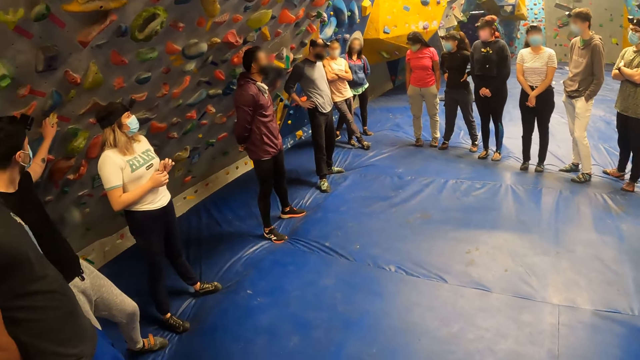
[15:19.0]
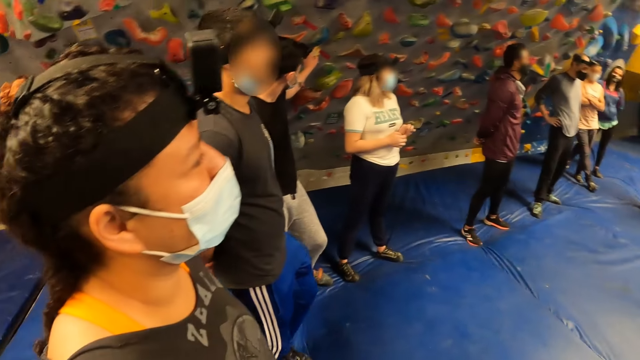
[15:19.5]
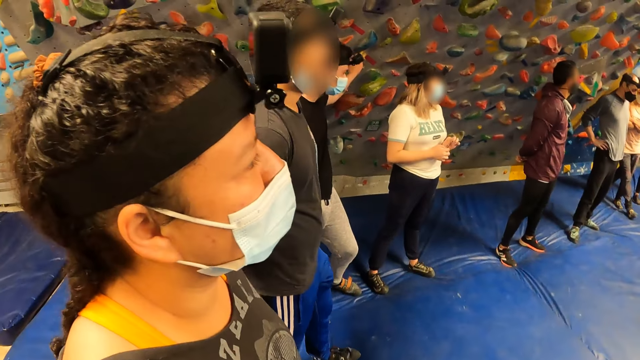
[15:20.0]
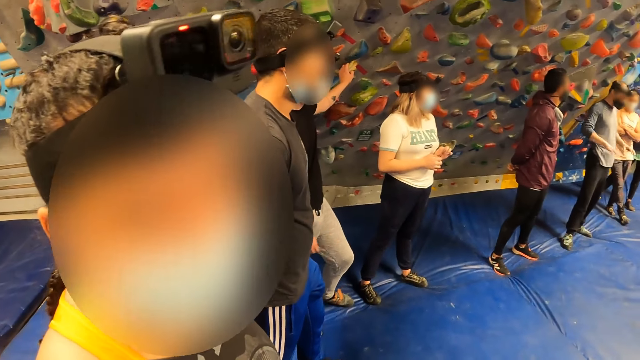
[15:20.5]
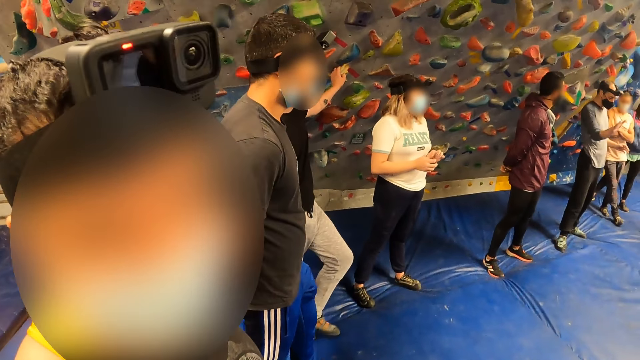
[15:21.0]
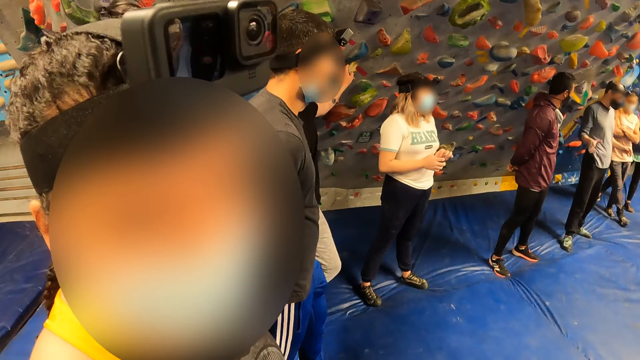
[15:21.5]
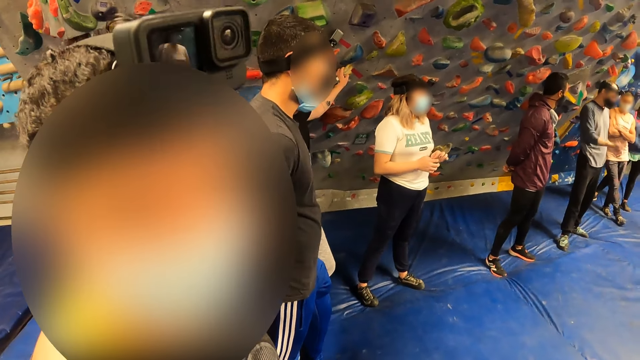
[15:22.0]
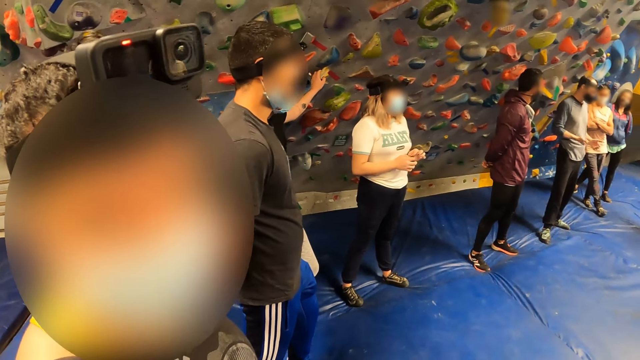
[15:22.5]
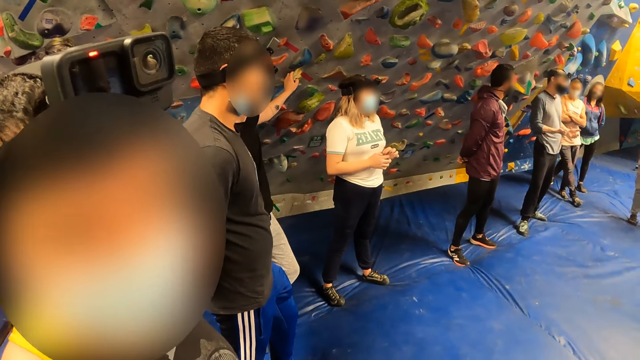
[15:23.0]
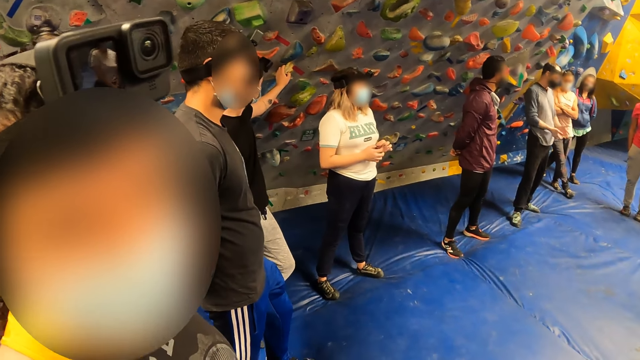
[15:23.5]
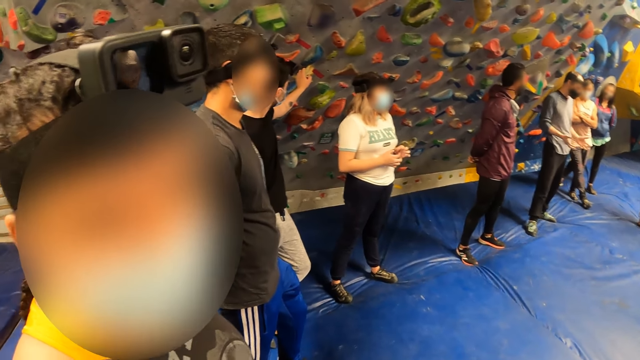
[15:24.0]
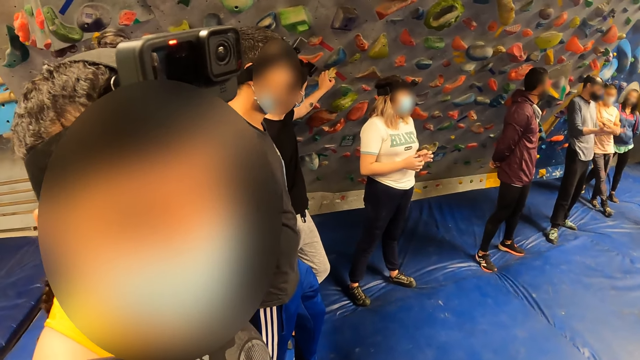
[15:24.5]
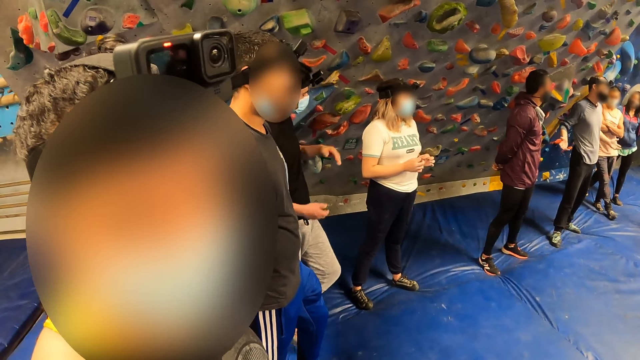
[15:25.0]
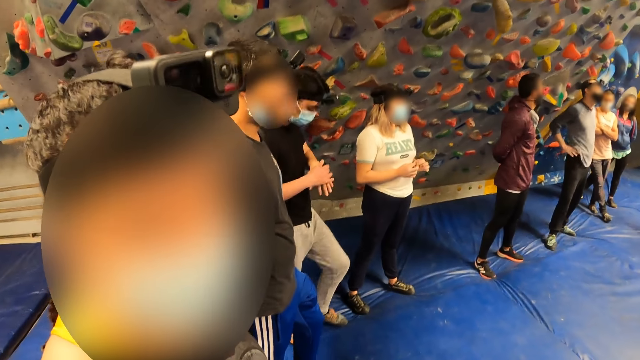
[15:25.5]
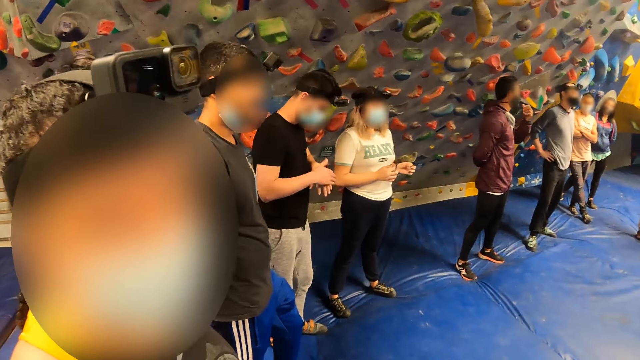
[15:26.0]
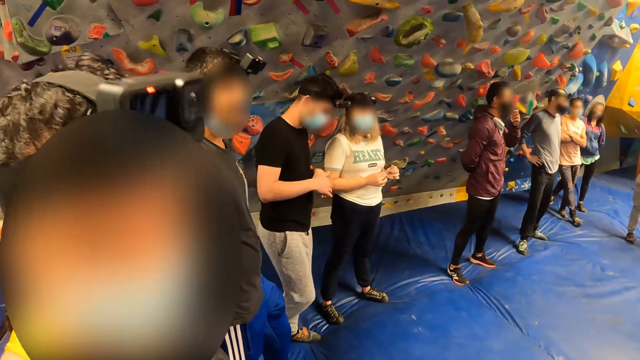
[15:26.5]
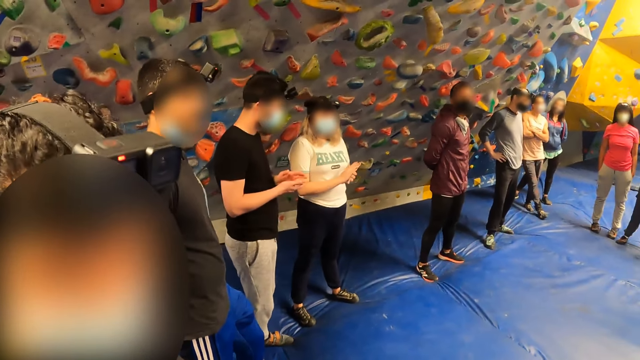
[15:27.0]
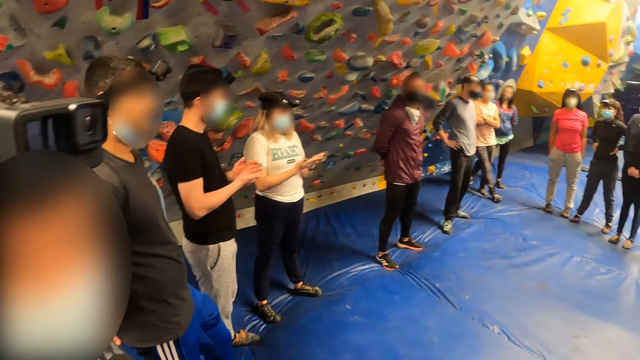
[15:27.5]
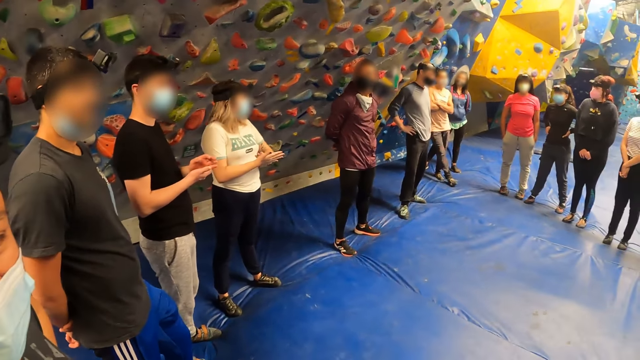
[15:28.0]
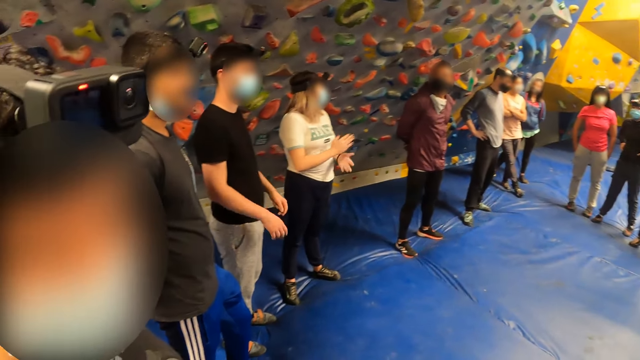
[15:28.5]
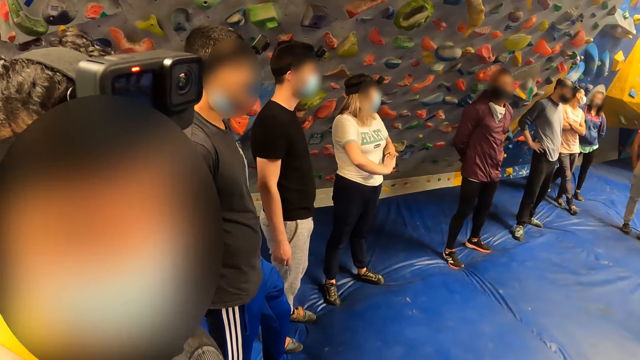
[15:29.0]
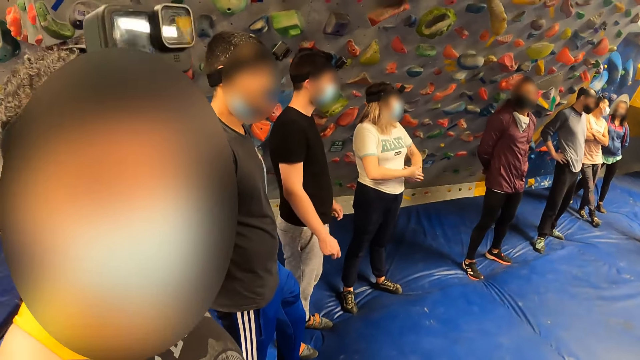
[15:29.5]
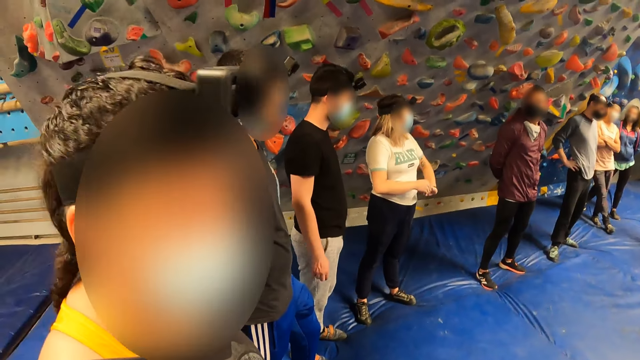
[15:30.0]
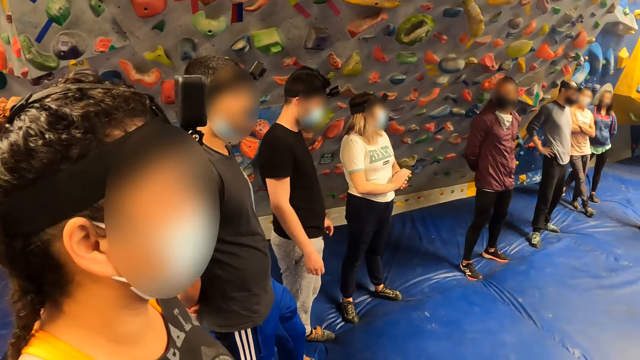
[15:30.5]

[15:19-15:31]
A man or woman interacts with the camera wearer.

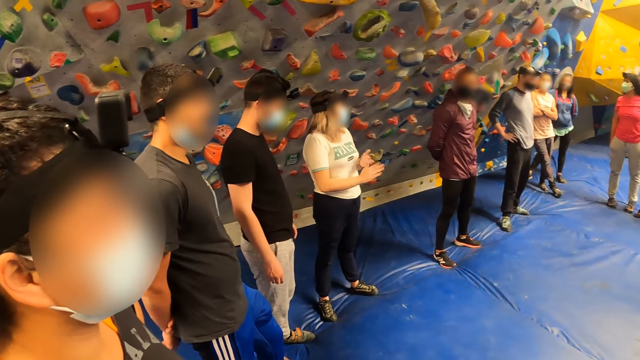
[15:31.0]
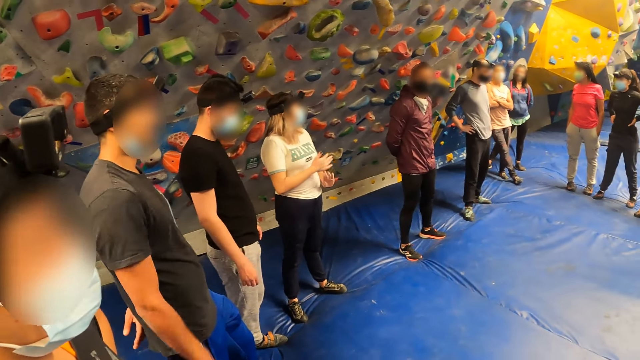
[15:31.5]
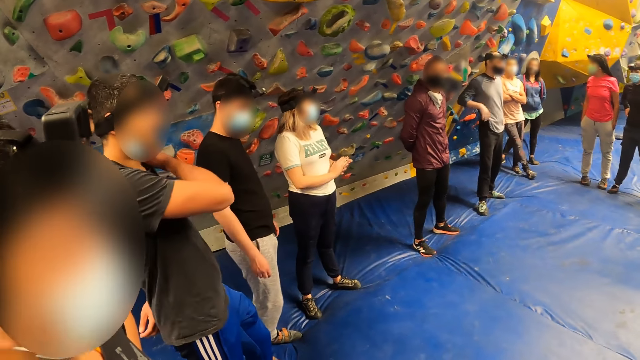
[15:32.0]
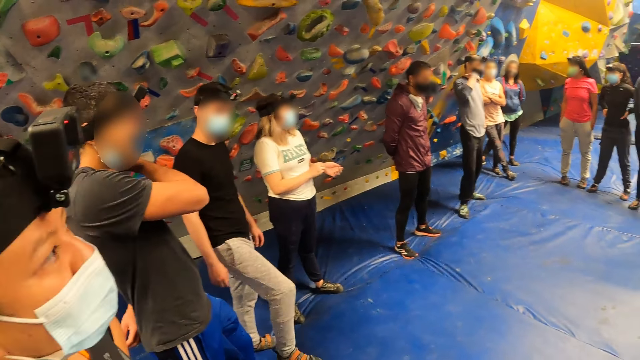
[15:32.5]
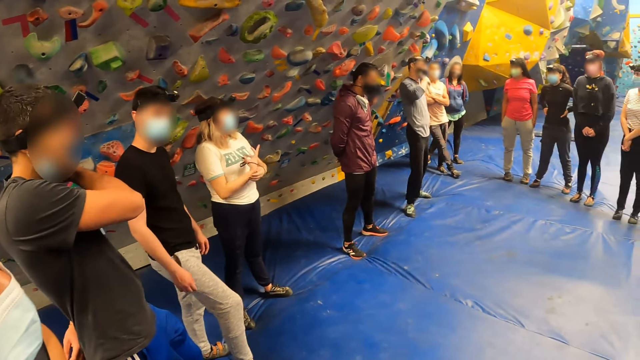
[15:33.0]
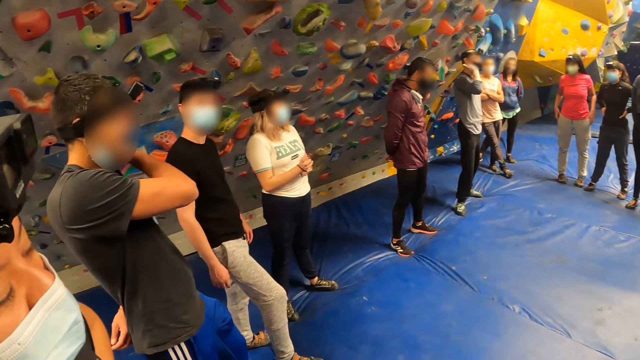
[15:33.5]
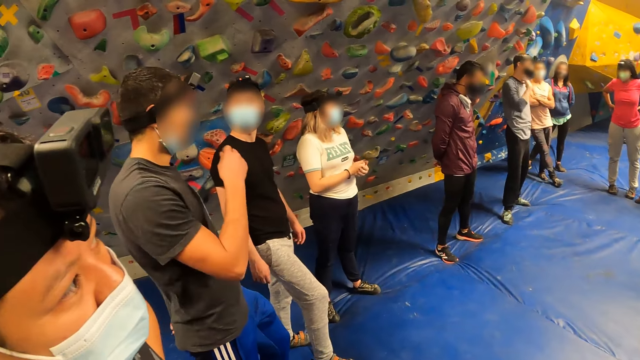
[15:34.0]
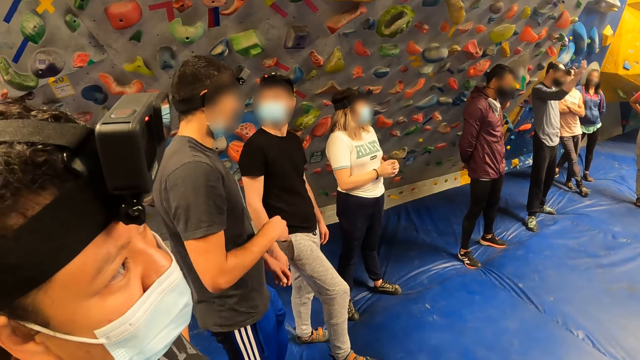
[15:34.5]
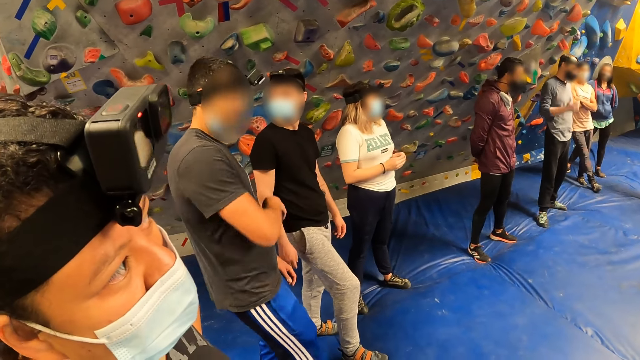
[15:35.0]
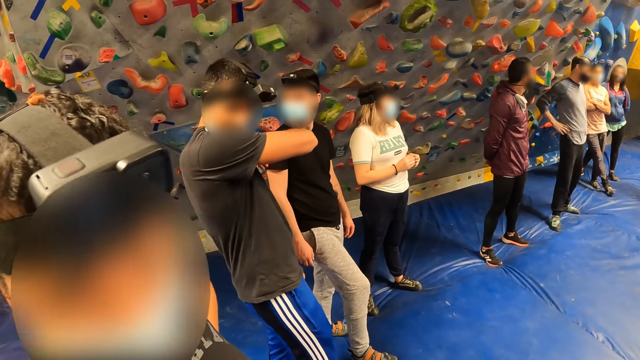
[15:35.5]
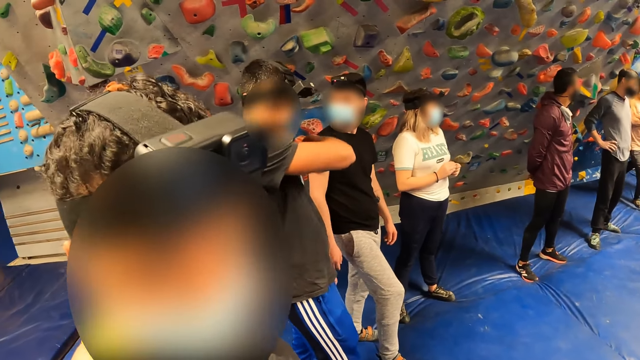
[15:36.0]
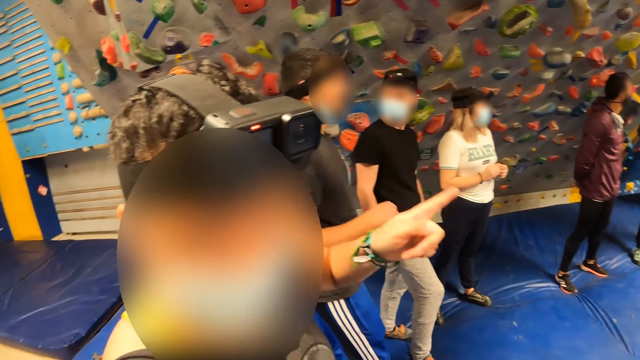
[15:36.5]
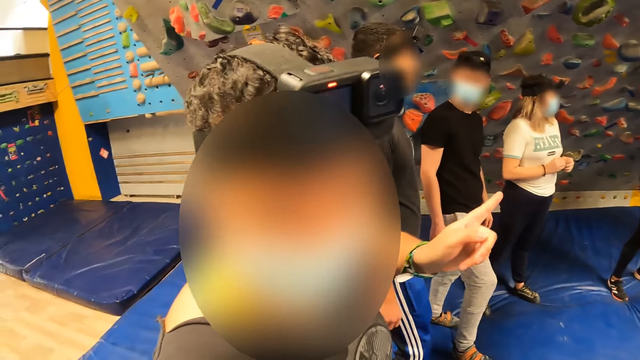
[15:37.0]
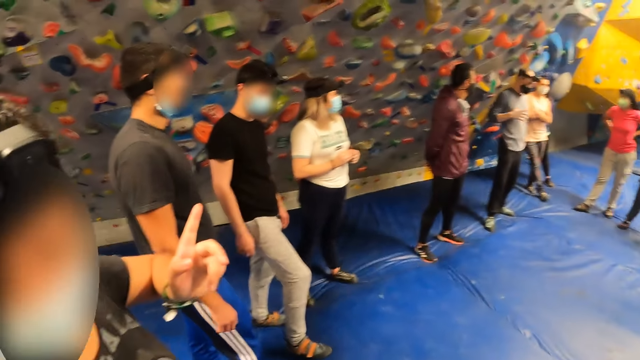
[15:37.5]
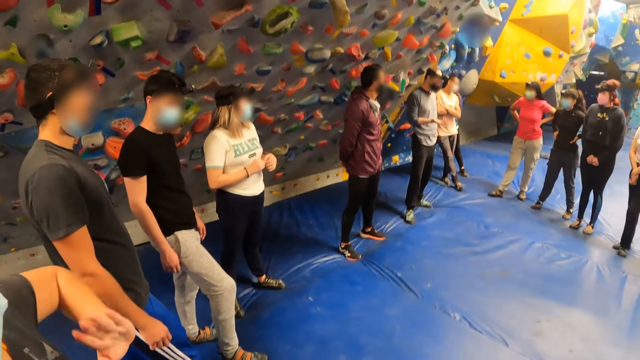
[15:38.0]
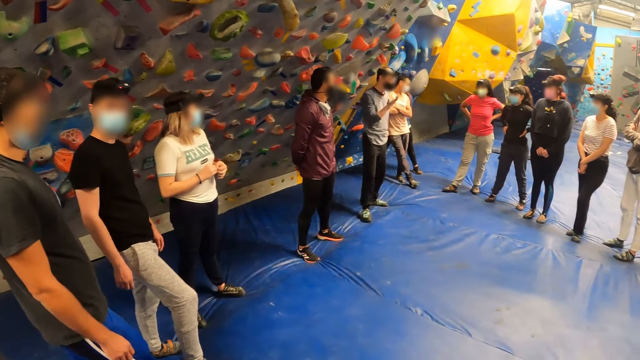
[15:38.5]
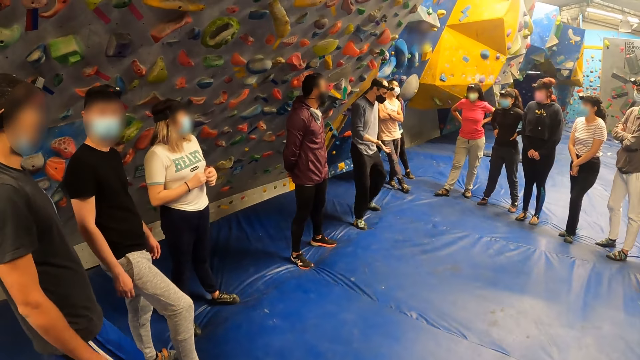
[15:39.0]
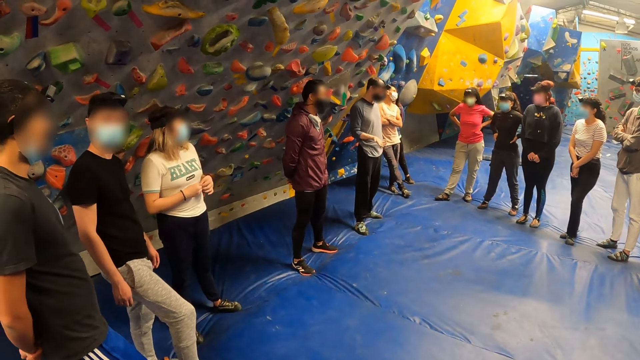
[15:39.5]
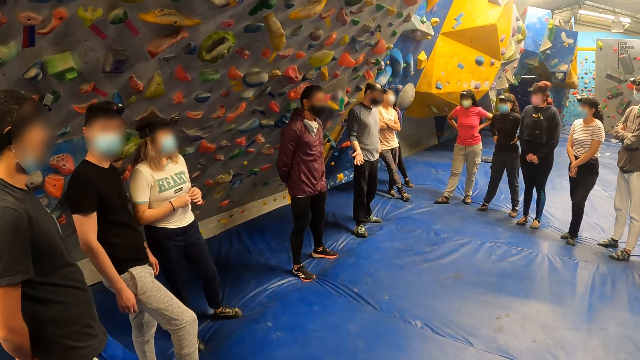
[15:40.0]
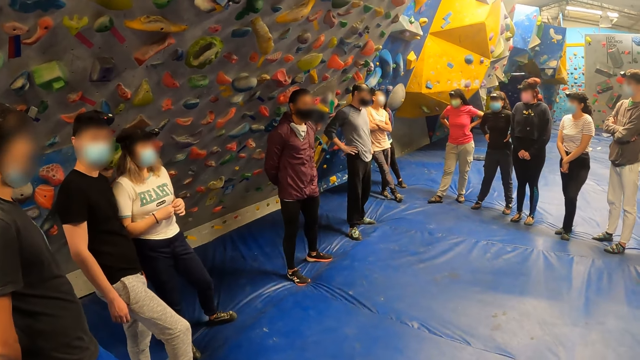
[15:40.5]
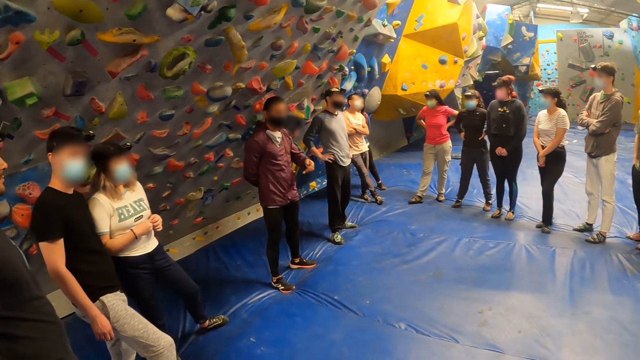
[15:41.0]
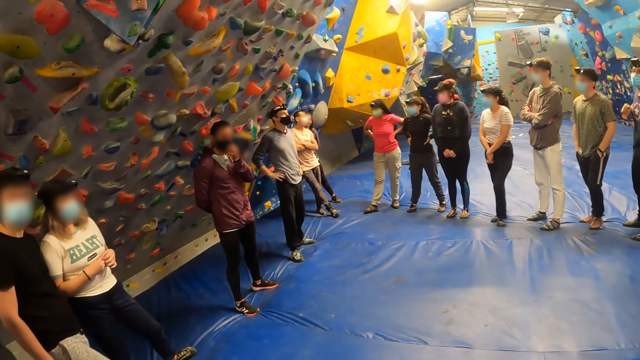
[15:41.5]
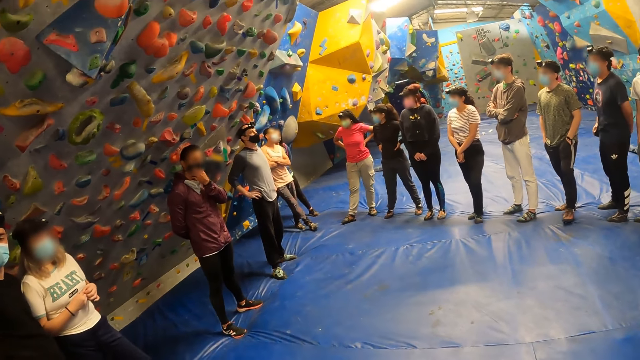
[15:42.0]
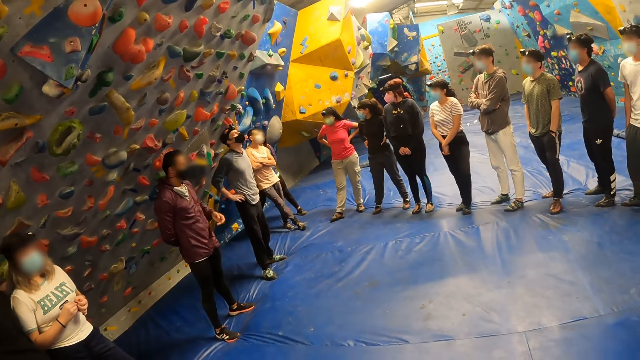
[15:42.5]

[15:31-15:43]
A man interacts with the camera wearer. The camera wearer interacts with rock climbers.
